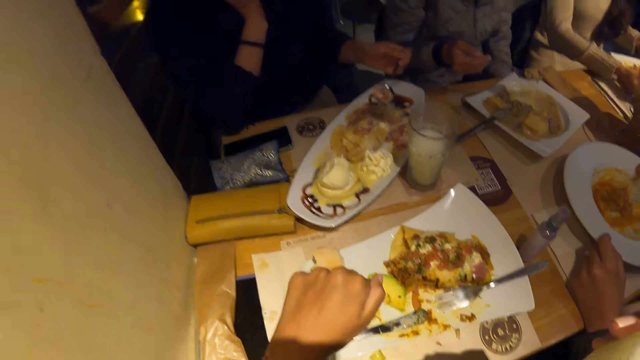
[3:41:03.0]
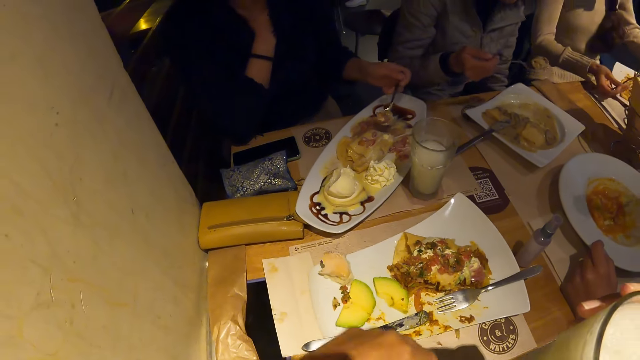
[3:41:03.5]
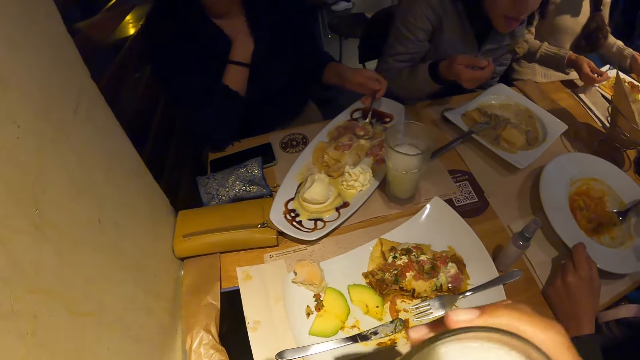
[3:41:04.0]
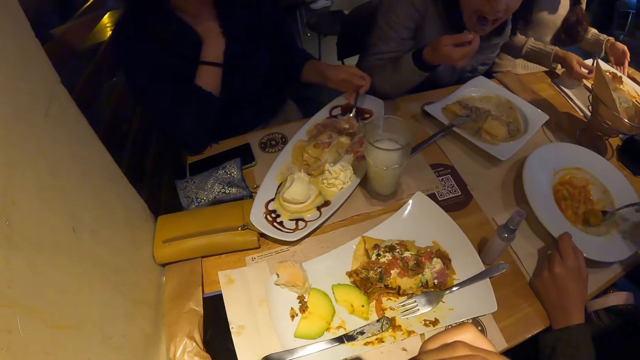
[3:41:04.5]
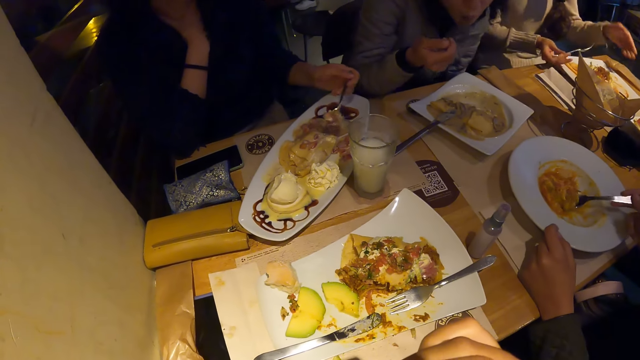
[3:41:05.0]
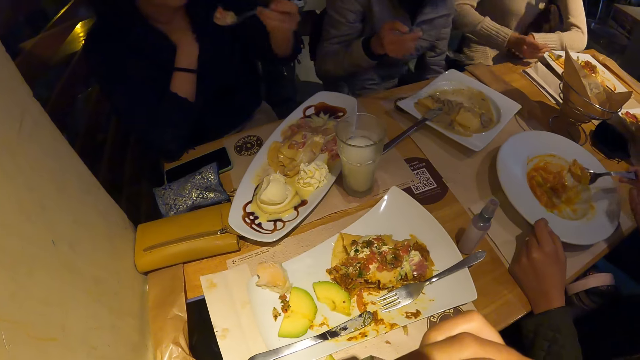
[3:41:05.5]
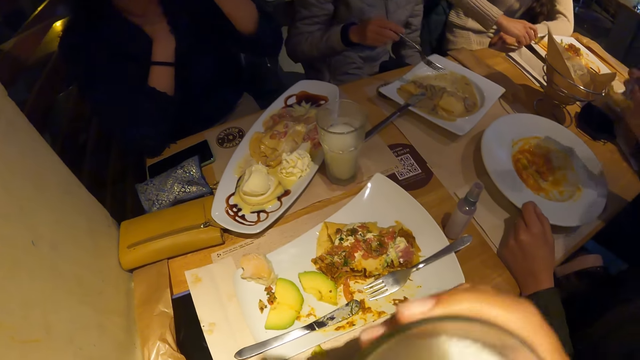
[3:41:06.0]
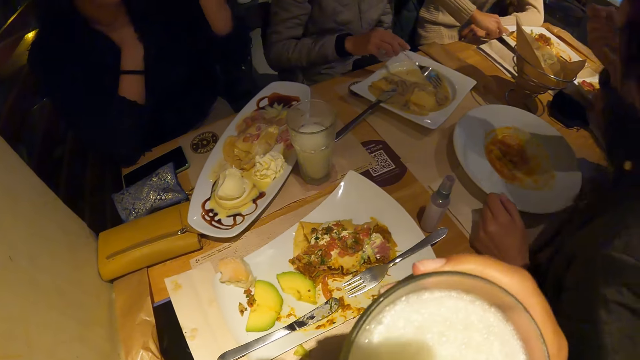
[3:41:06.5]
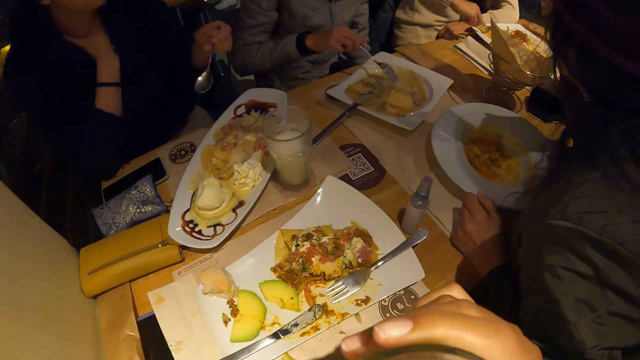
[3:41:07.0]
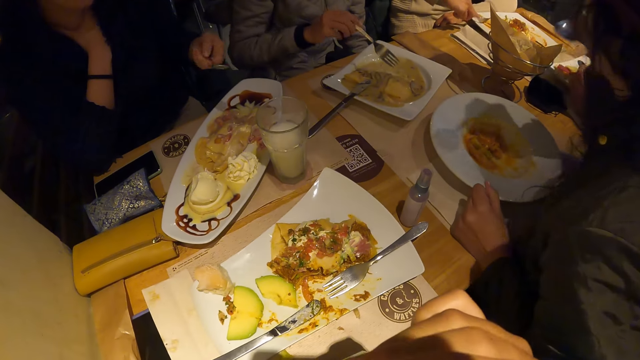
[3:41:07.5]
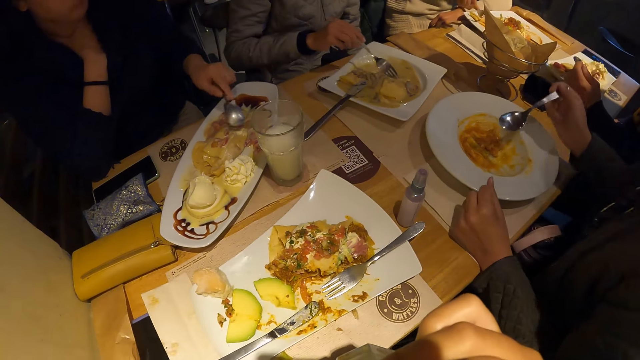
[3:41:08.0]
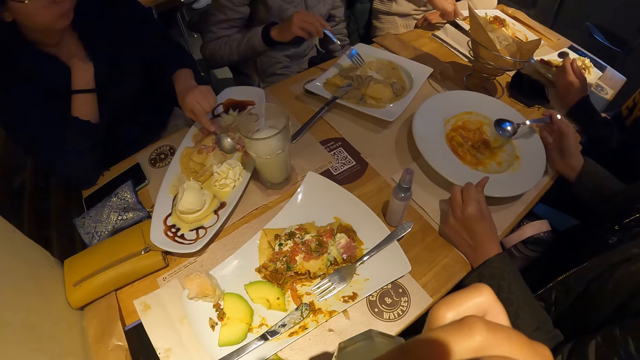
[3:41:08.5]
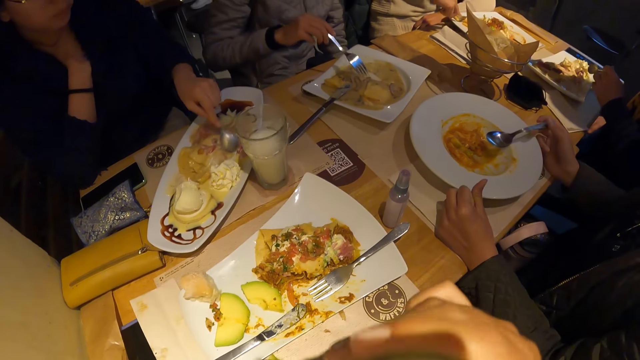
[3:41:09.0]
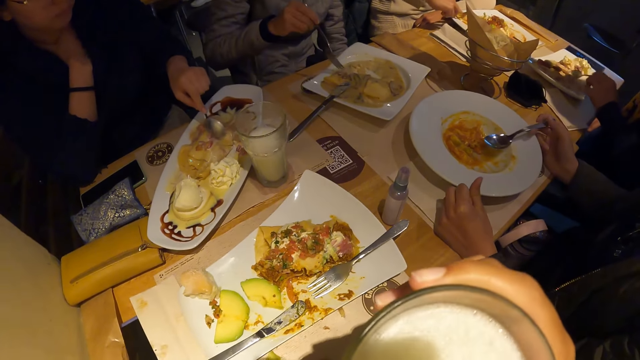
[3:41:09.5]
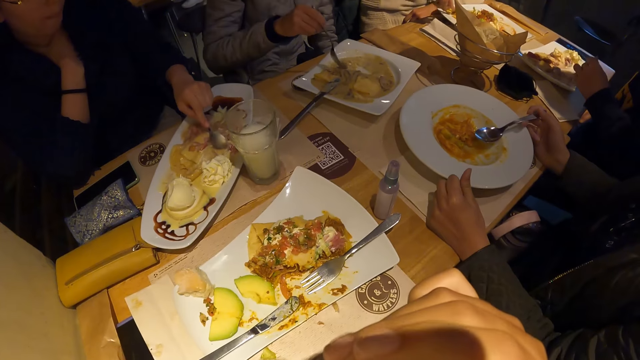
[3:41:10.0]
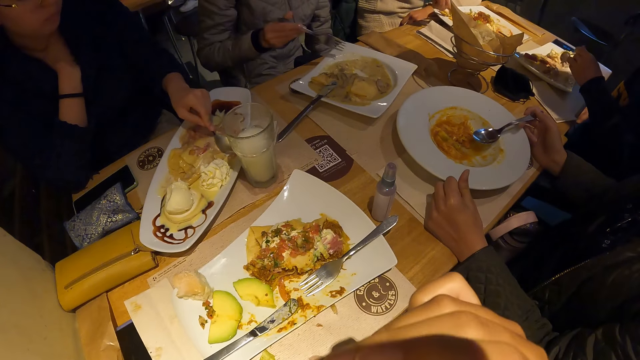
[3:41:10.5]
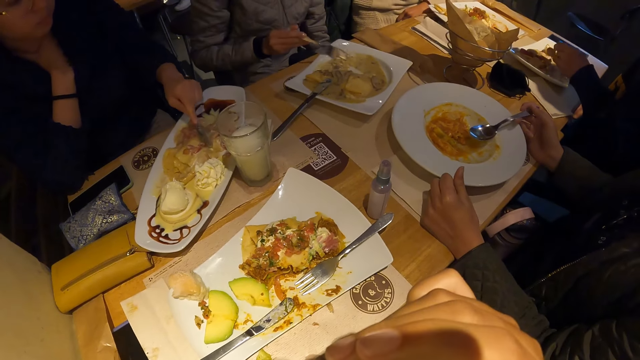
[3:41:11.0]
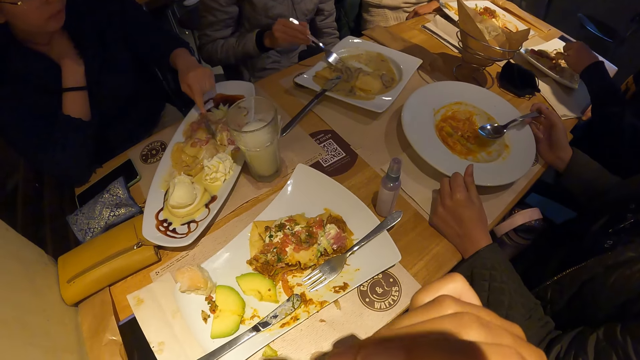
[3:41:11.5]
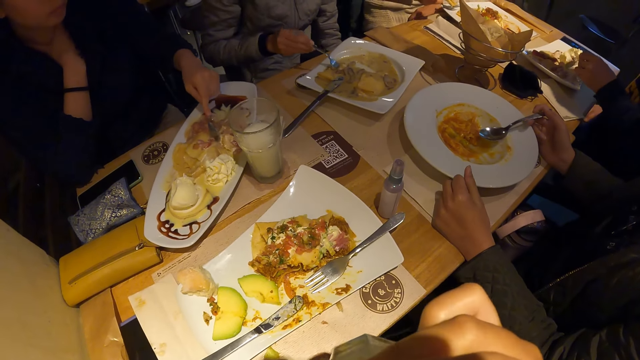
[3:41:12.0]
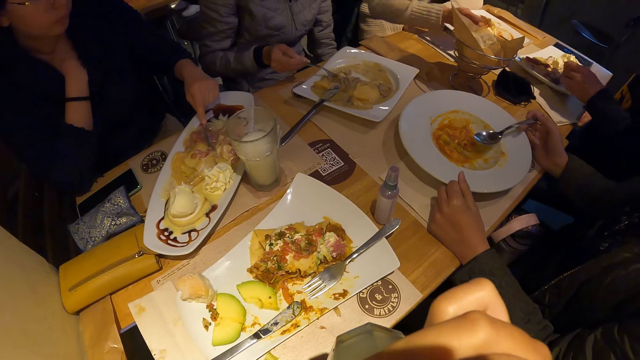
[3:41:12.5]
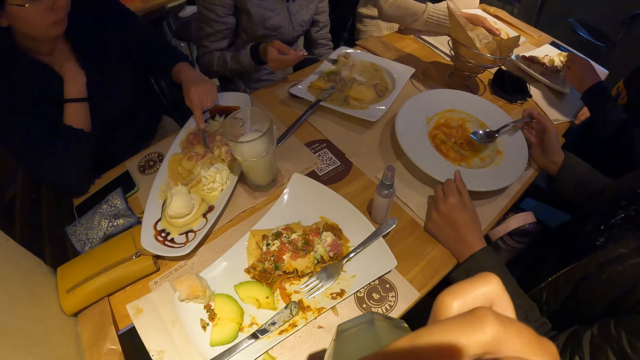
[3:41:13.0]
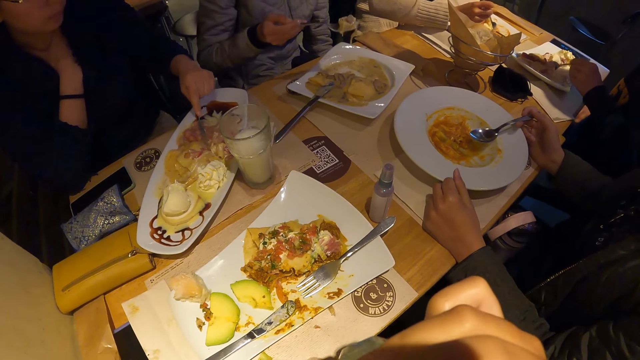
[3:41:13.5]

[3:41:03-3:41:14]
A woman eats chicken soup from the plate of chicken soup with the fork in her right hand. Another woman eats waffles from the plate of waffles on the table with the spoon in her left hand. A third woman eats carrot soup from the plate of carrot soup on the table with the spoon in her right hand. A fourth woman cuts waffles from a plate of waffles on the table with a fork in her right hand. The first woman scoops chicken soup from the plate of chicken soup with the fork in her right hand.

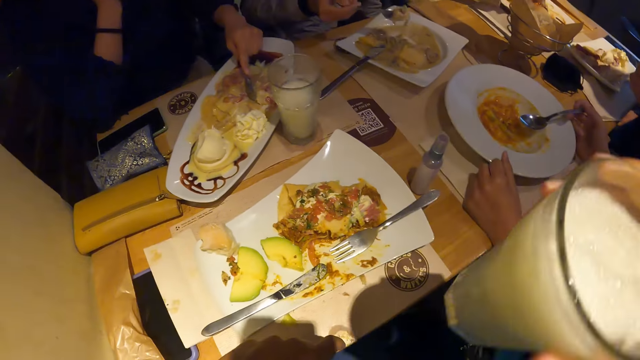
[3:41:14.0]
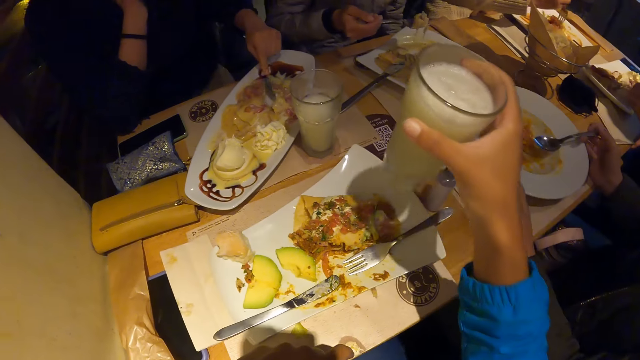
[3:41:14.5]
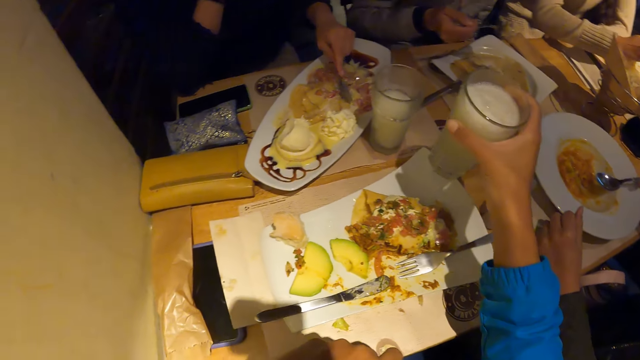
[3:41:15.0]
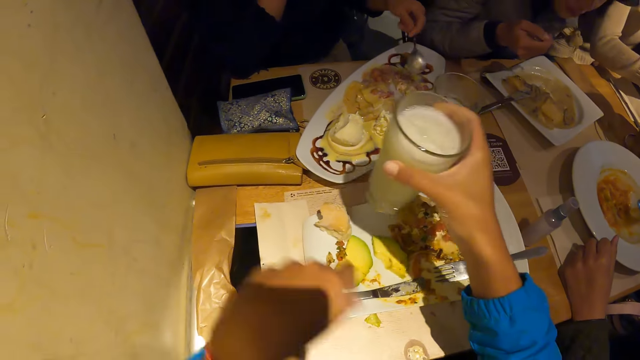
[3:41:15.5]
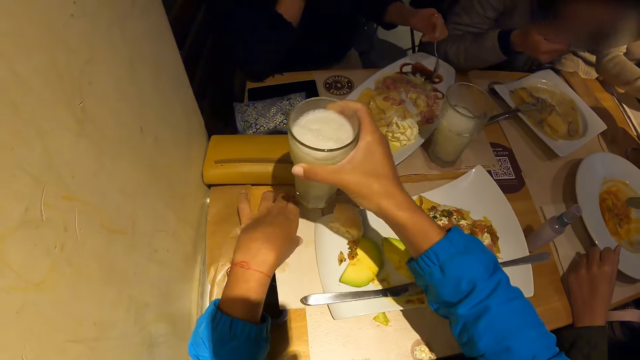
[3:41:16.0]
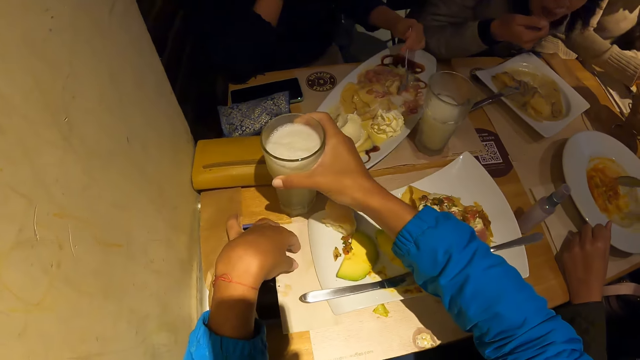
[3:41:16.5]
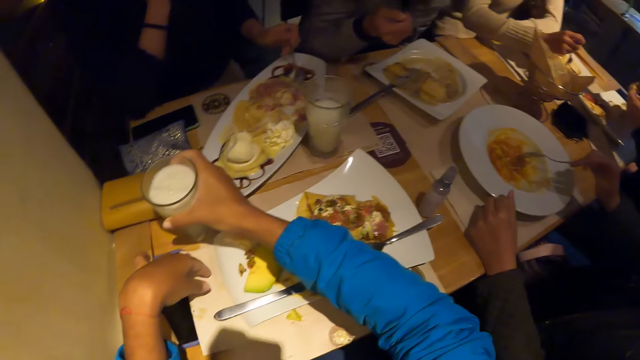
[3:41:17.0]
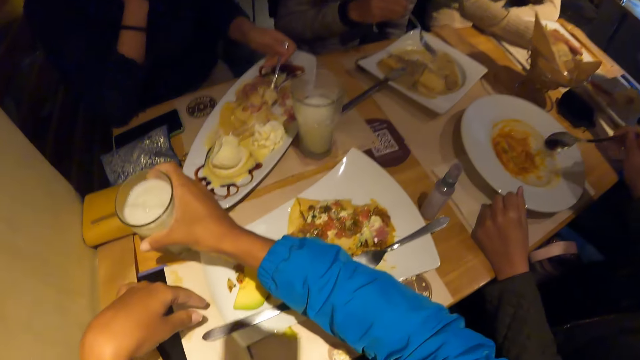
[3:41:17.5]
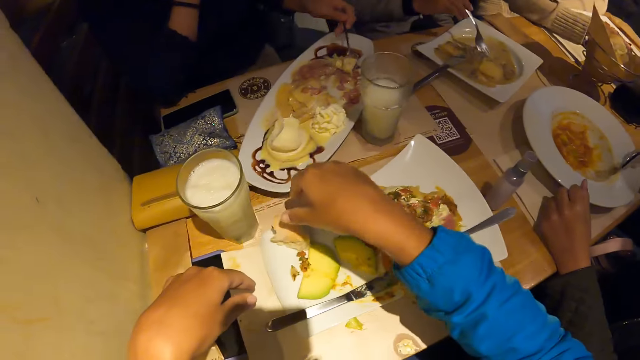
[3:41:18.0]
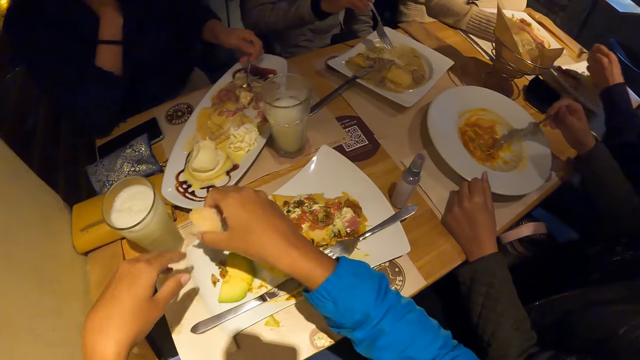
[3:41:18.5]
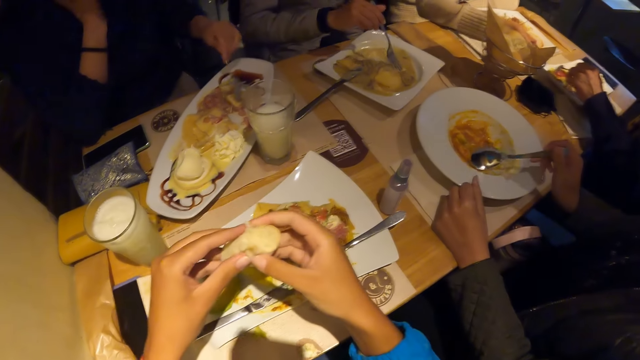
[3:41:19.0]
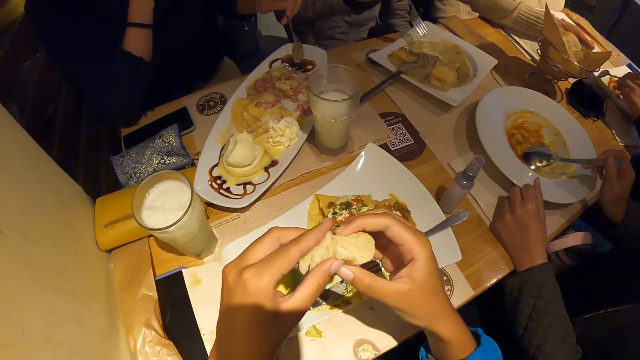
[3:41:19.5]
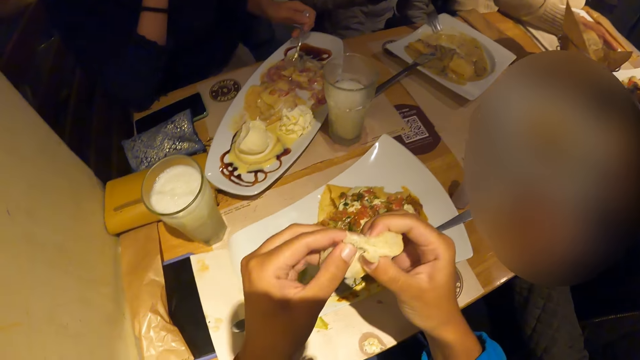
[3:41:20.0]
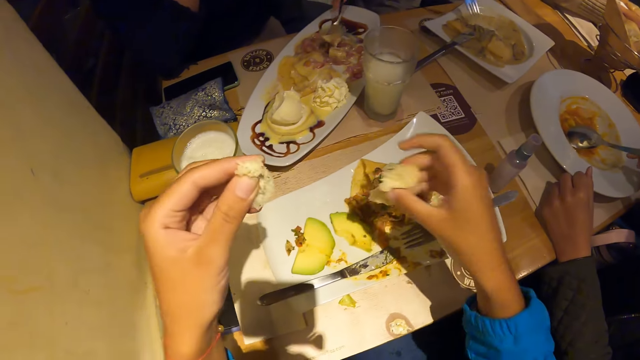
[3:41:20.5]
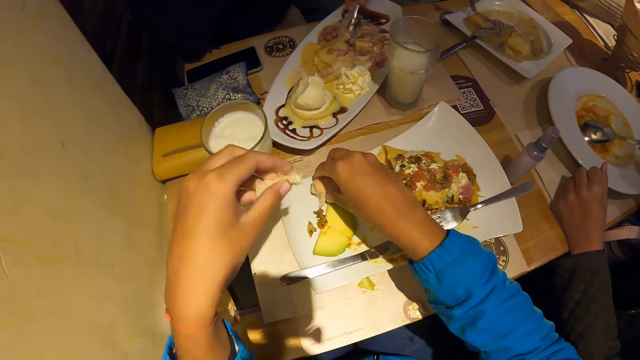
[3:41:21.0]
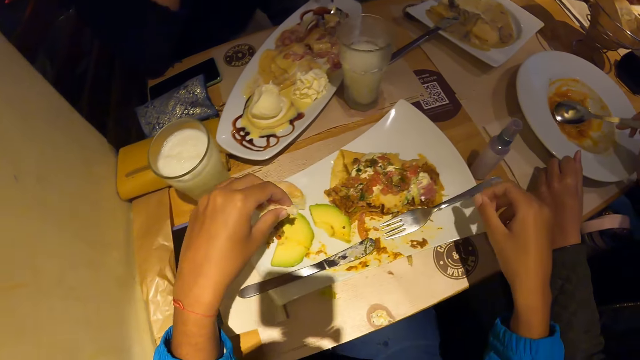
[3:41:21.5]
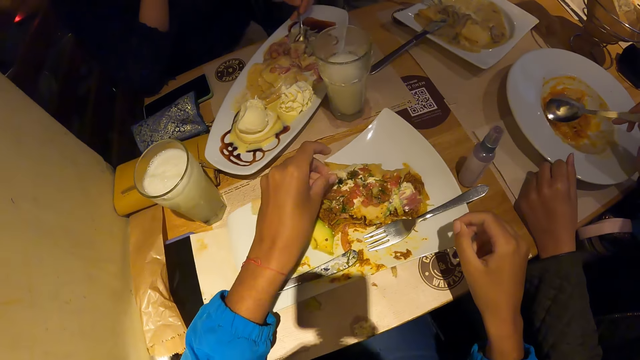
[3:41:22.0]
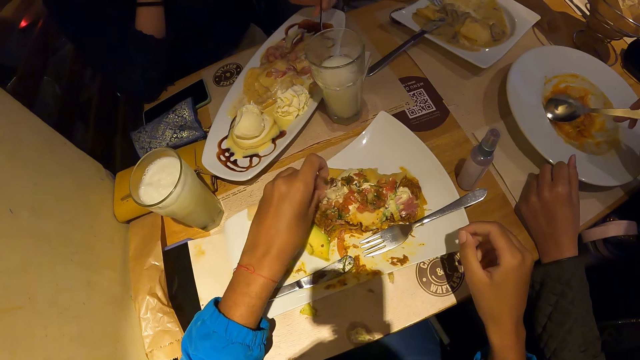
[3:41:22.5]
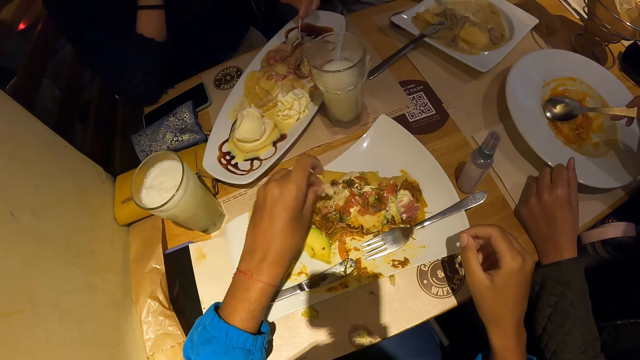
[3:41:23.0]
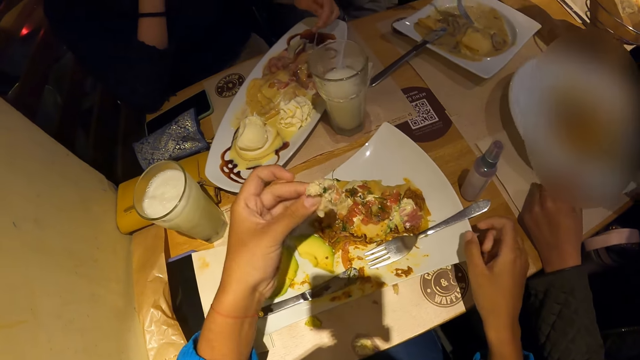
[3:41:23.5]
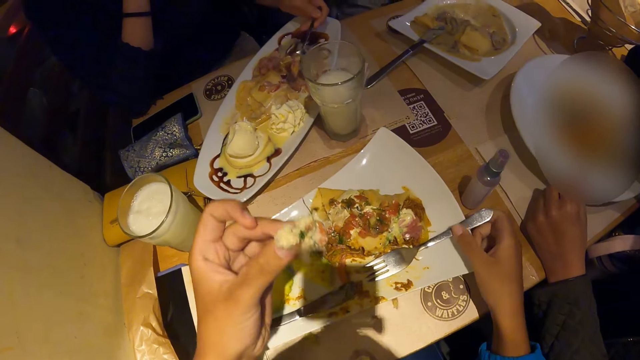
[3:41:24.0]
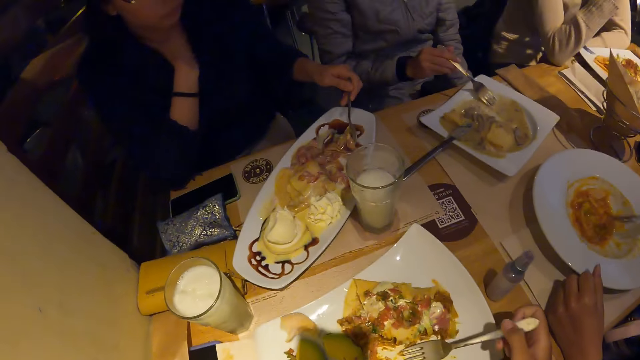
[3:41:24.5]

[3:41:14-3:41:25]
A woman eats food with the fork in her right hand. The camera wearer places the cup of milk or glass on the table with his right hand. He holds the serviette. Another woman scoops waffles from the plate of waffles on the table with the spoon in her left hand. The camera wearer places the glass on the table. He picks up a bread or cake from the plate of waffles on the table with his right hand. He cuts bread from the bread in his right hand with his left hand. He drops the bread in his right hand on the plate of waffles on the table. He puts the bread on the sauce in the plate of waffles on the table with his left hand. He eats the cake.
